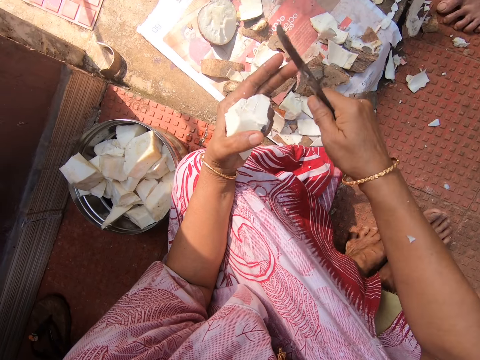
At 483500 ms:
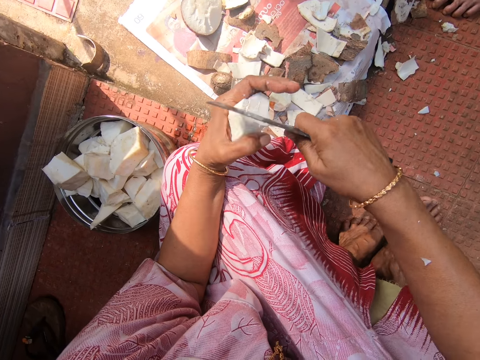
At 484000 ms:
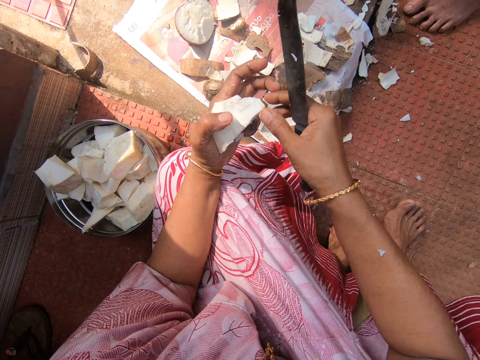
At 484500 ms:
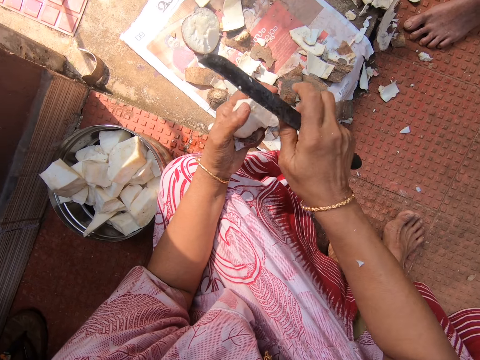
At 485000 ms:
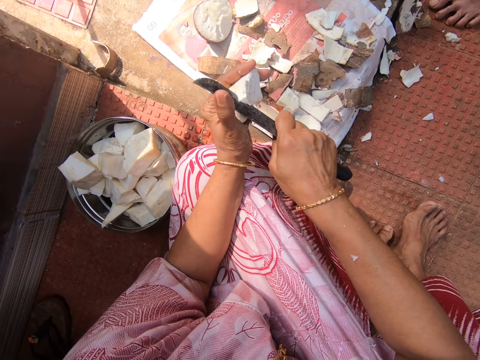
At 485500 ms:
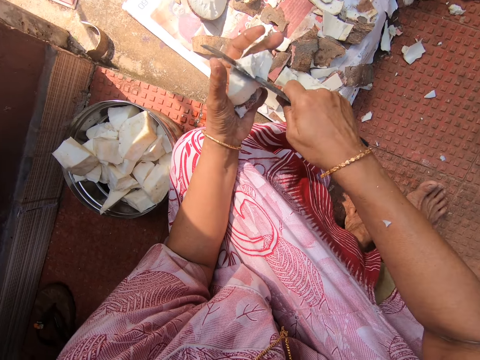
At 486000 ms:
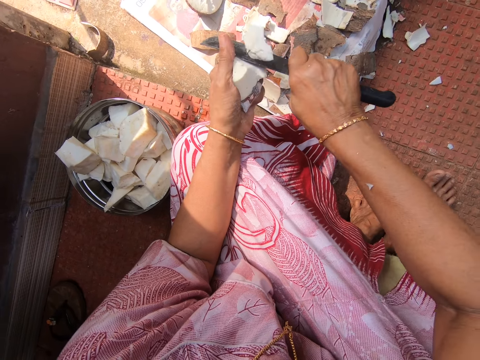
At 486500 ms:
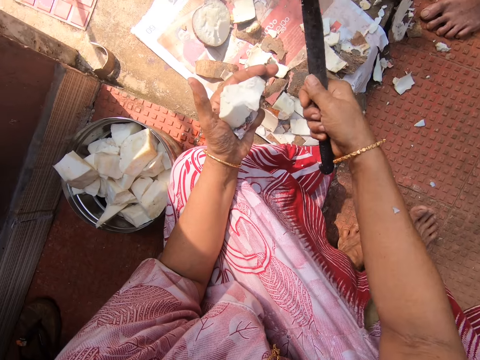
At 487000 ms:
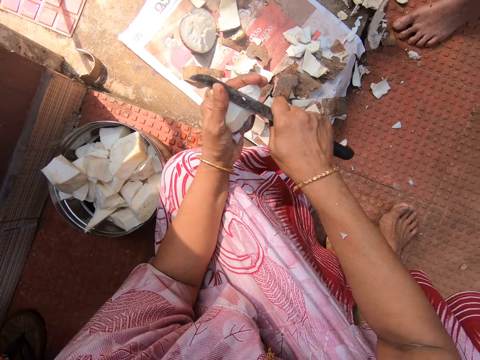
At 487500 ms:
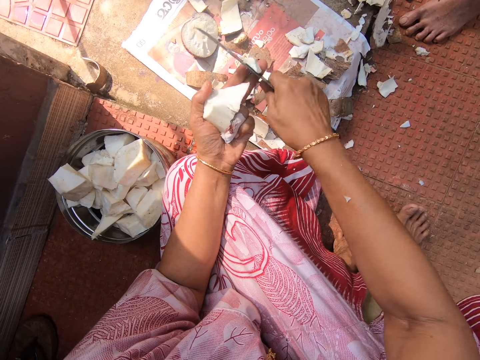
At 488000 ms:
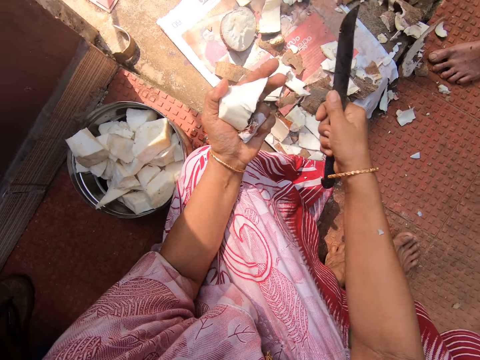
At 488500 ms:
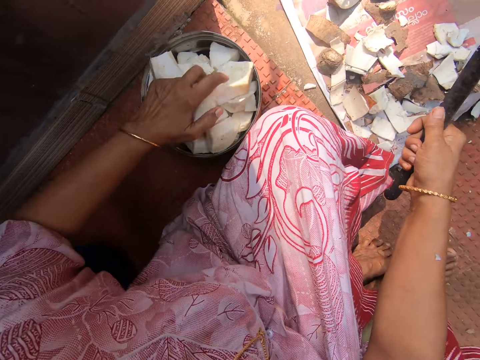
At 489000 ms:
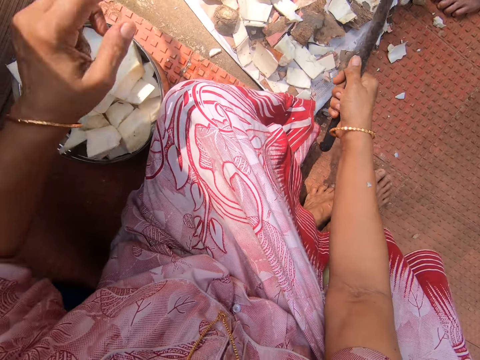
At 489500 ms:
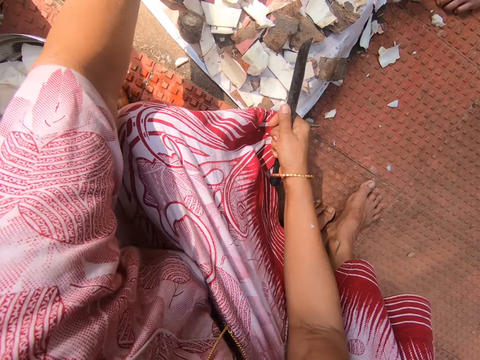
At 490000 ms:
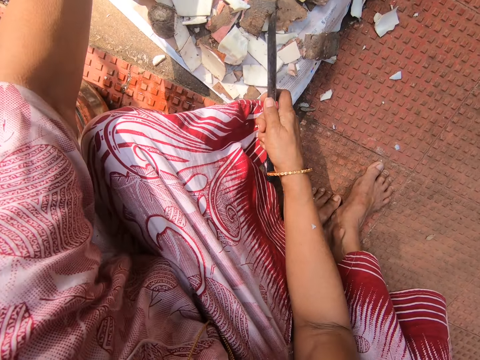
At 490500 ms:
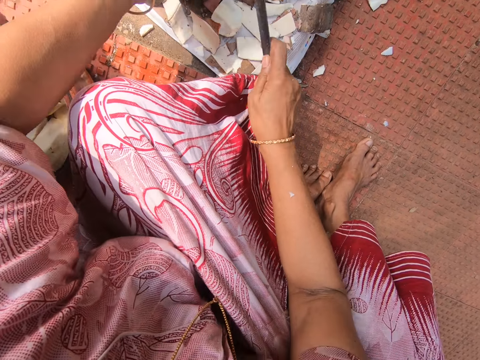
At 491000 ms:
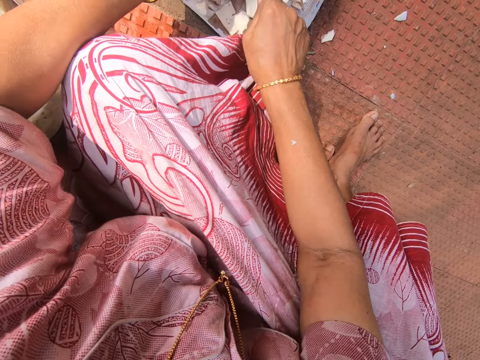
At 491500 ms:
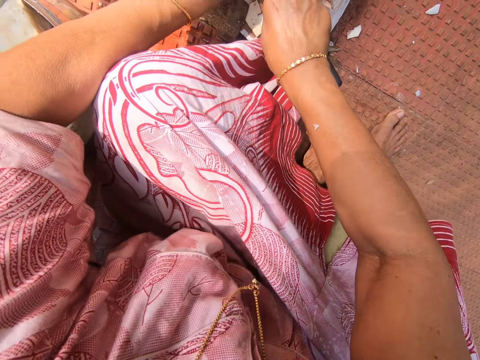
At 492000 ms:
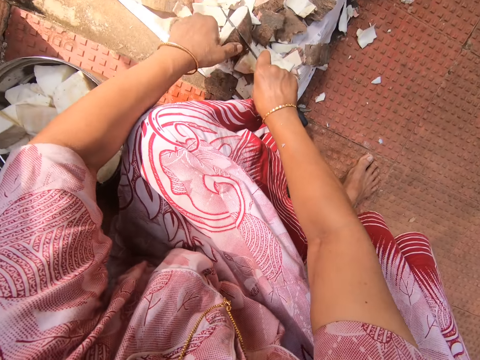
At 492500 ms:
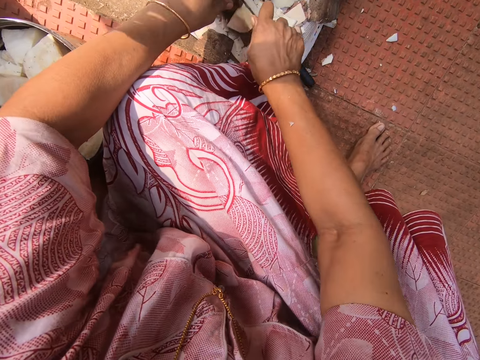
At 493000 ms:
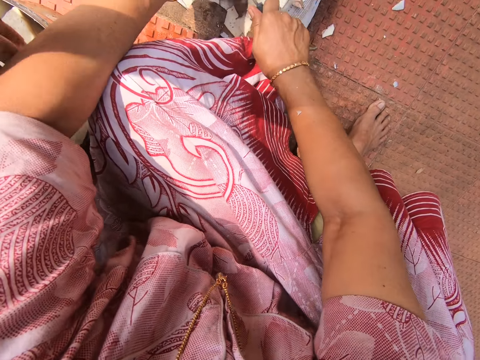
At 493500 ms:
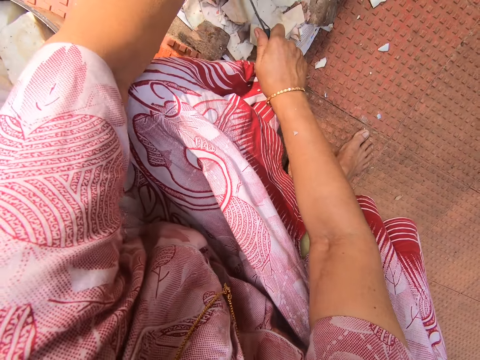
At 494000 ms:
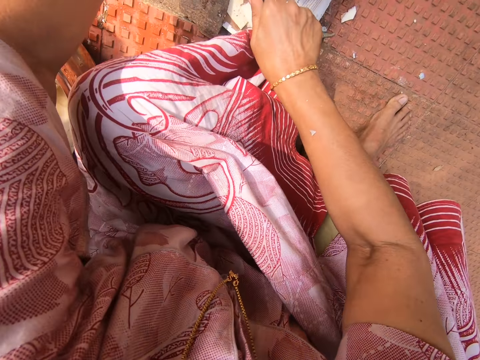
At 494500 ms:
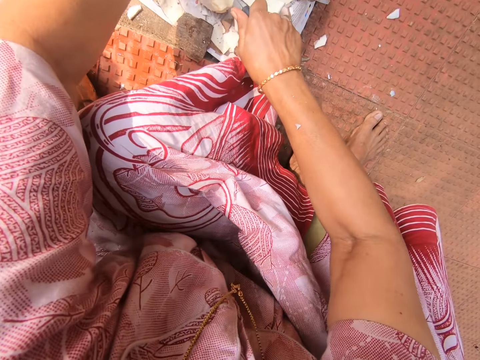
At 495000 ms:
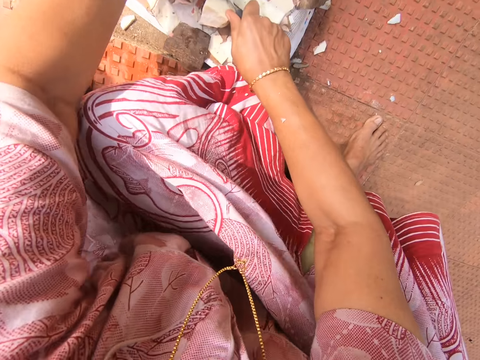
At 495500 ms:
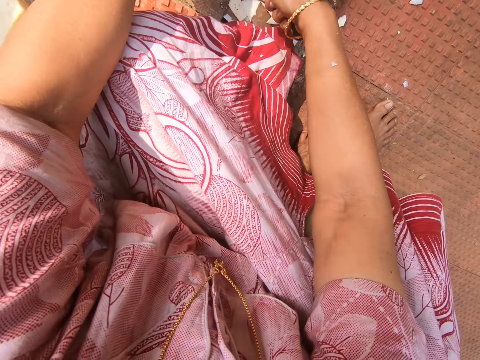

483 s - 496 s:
The camera wearer chops the yam. They put the yam on the container. They stretch the hand. They chop the yam.

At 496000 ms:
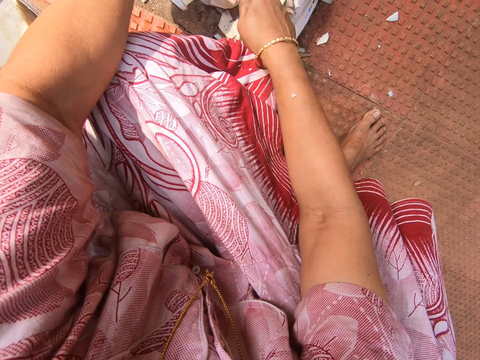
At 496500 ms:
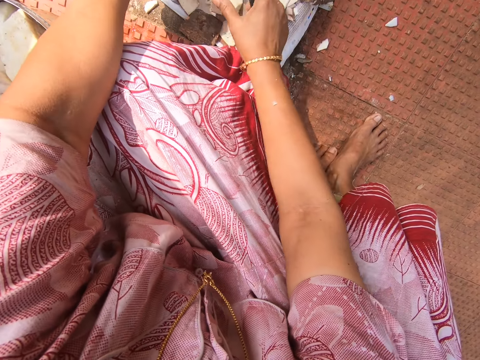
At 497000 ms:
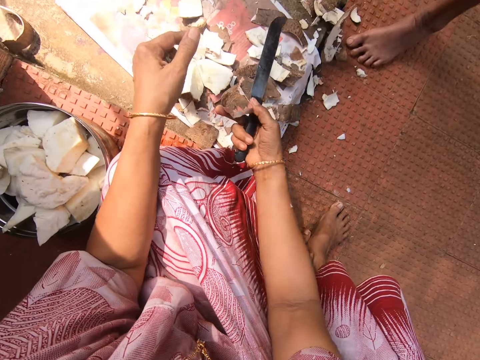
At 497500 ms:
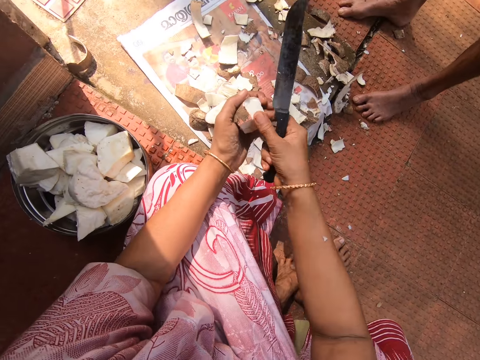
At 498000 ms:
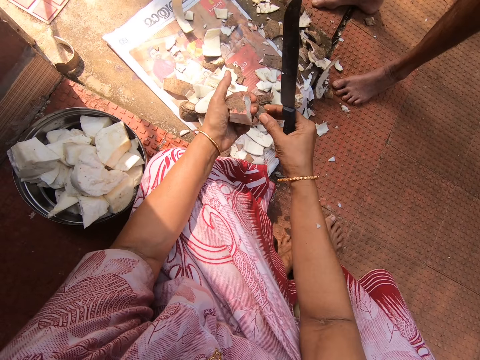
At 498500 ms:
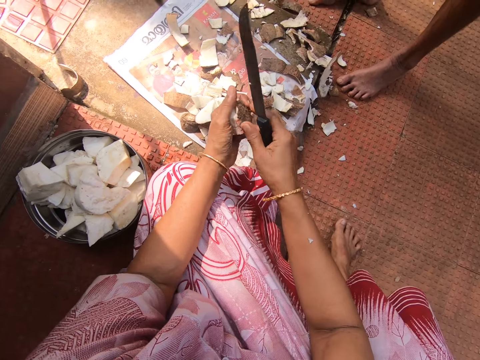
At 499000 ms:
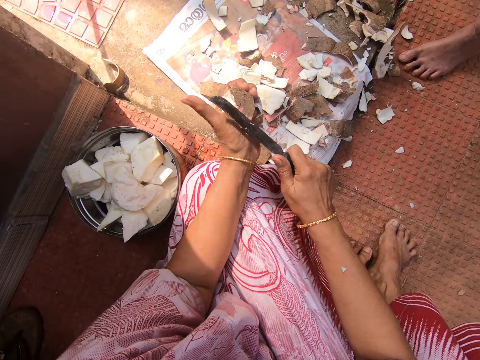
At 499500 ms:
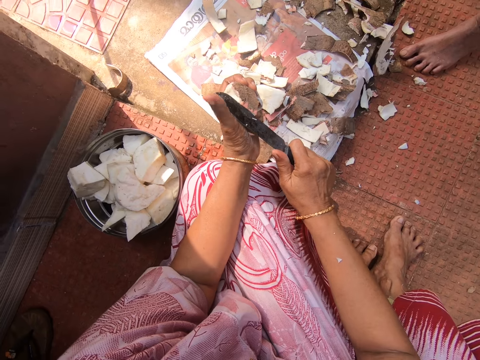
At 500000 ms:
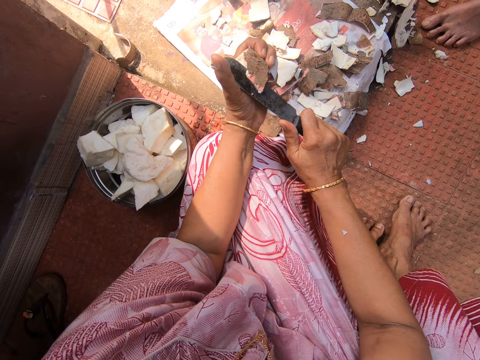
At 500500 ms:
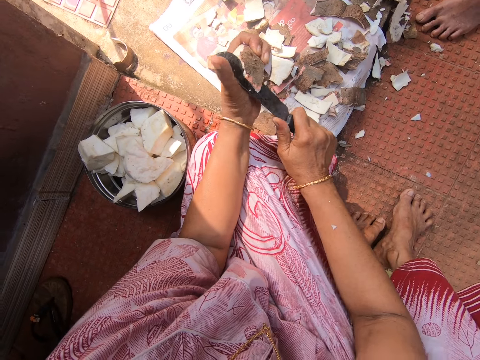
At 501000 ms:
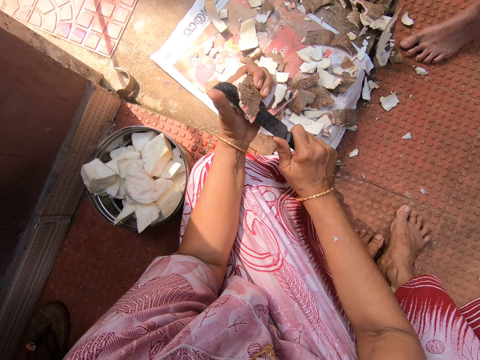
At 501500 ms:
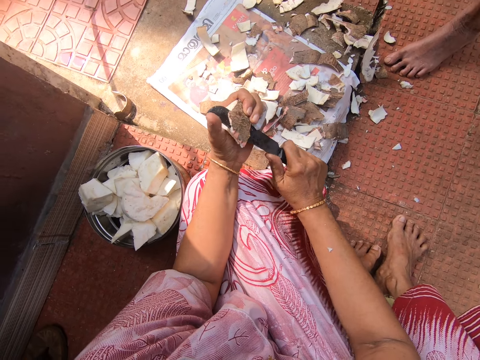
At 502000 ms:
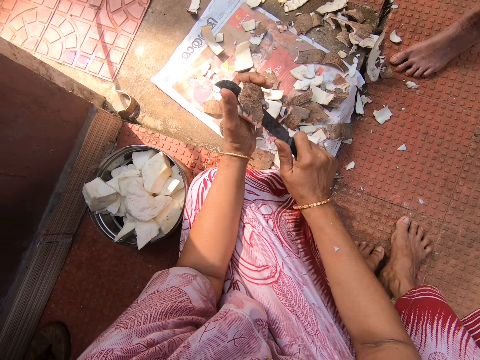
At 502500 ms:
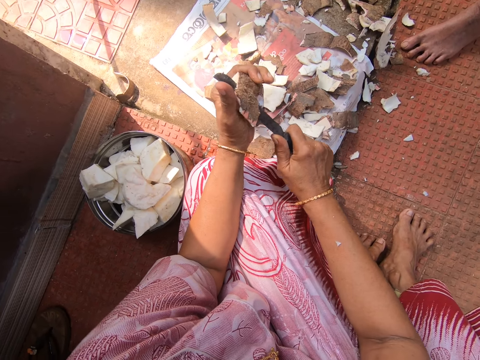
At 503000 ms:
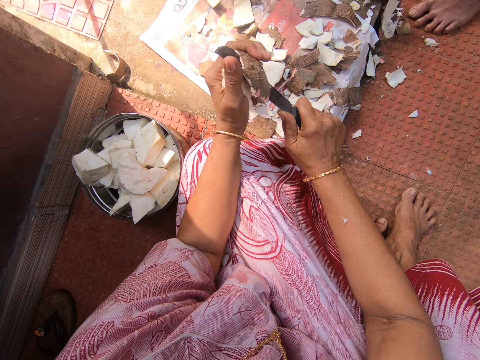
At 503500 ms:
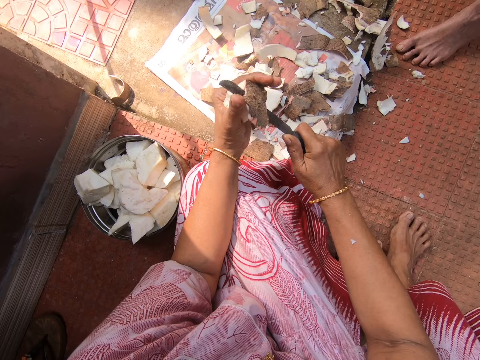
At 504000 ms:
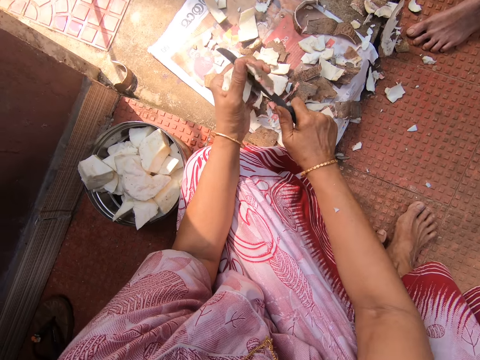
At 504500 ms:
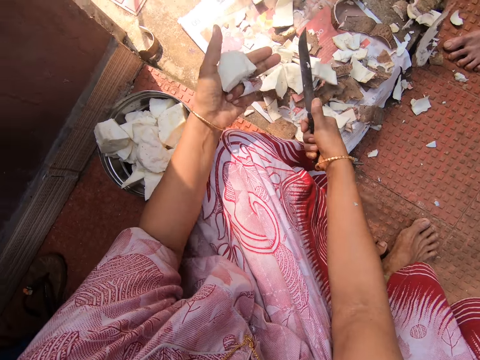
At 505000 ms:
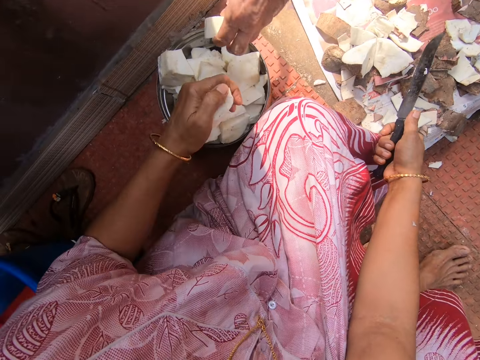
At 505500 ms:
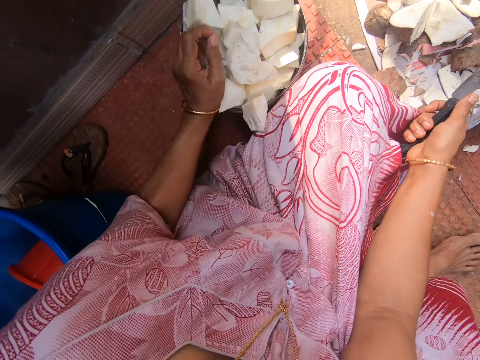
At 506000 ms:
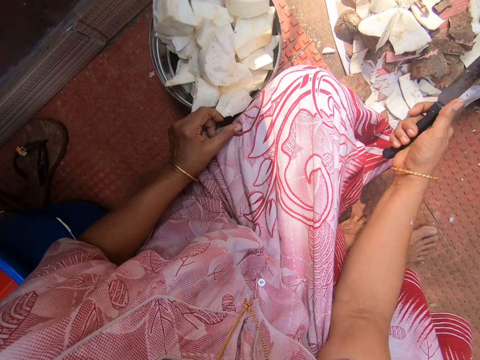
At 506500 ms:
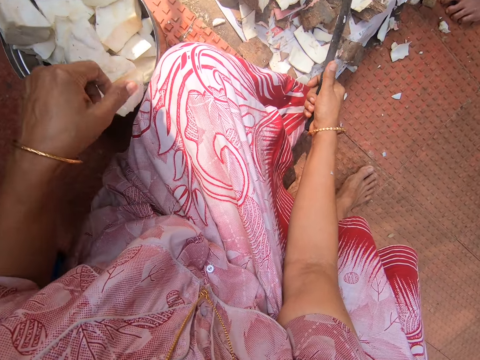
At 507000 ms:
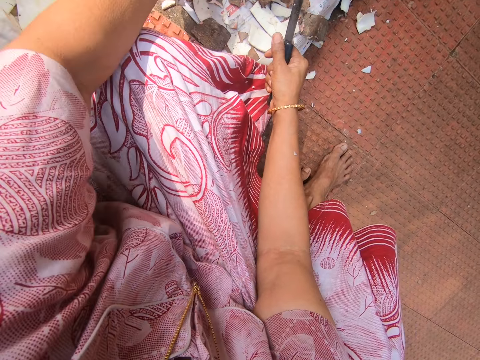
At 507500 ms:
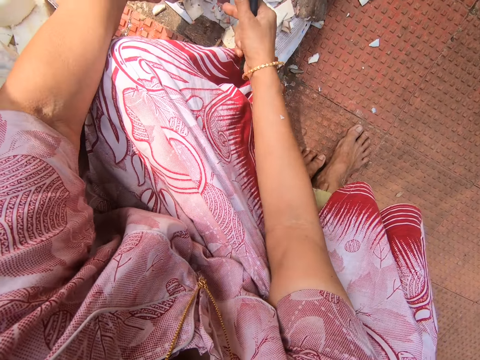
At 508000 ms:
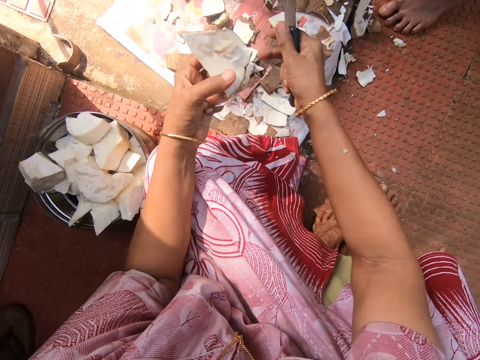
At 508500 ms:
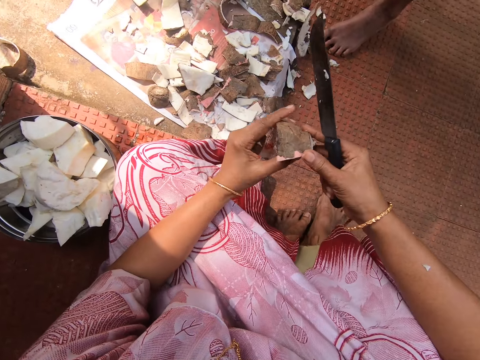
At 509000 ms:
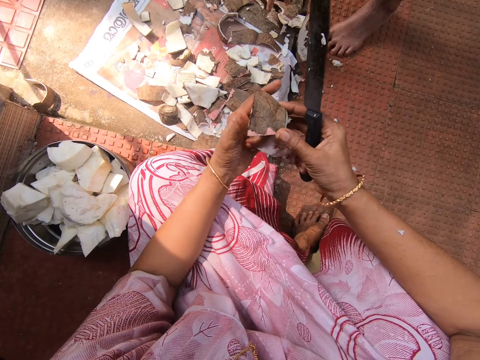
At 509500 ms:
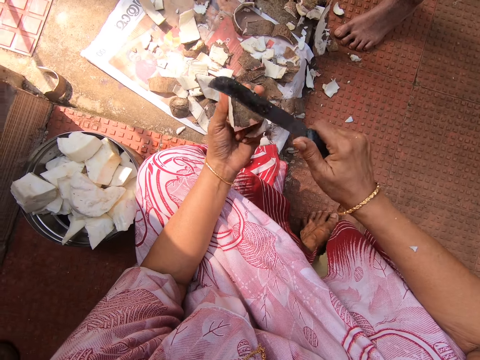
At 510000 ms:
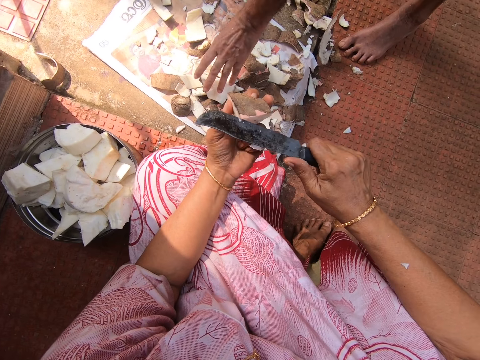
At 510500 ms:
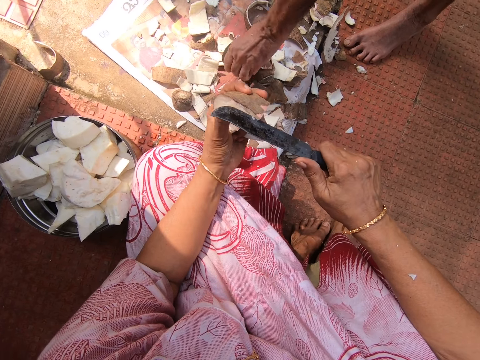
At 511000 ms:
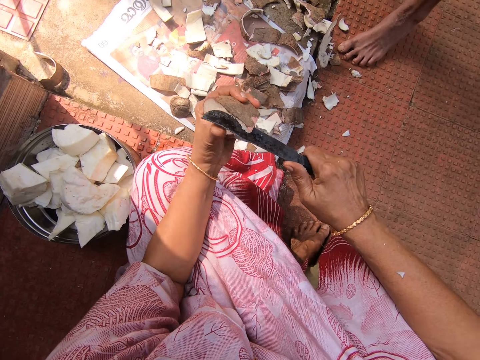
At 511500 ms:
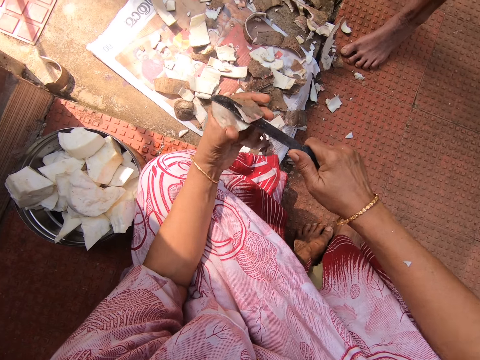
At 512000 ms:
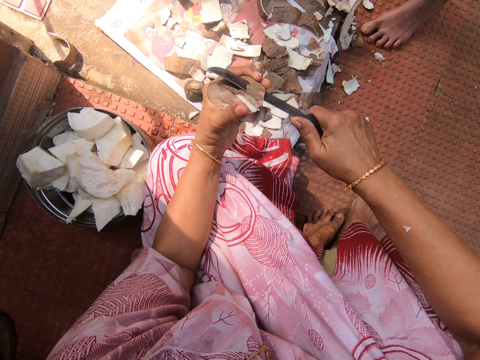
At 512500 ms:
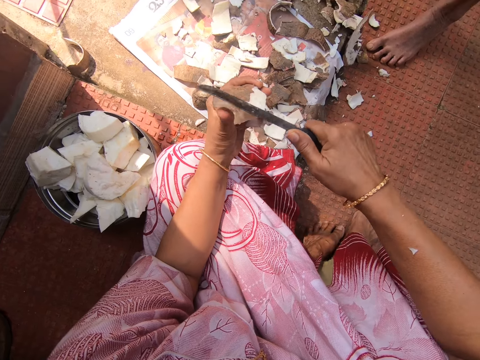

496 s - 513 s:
The camera wearer holds the yam with both hands. They peel the yam. They put the yam on the container. They move the hand. They take the yam. They hold the yam with both hands. They peel the yam.
